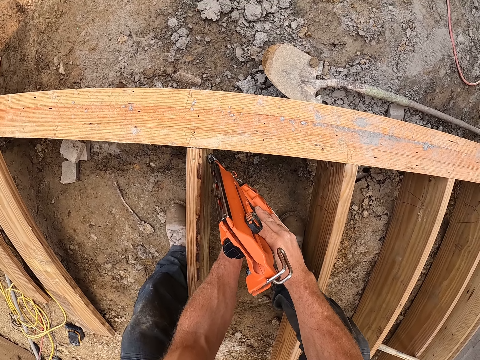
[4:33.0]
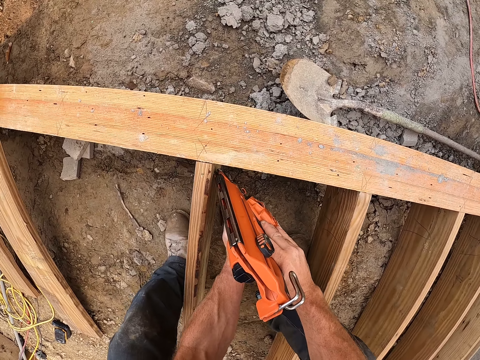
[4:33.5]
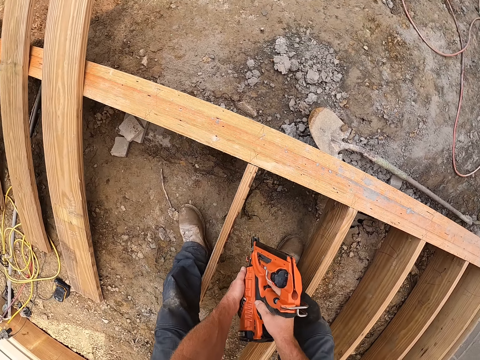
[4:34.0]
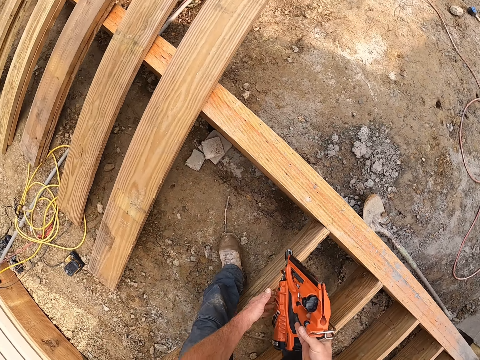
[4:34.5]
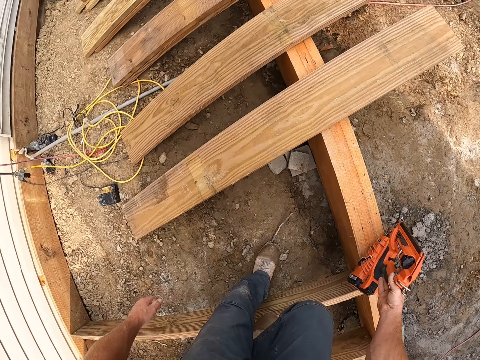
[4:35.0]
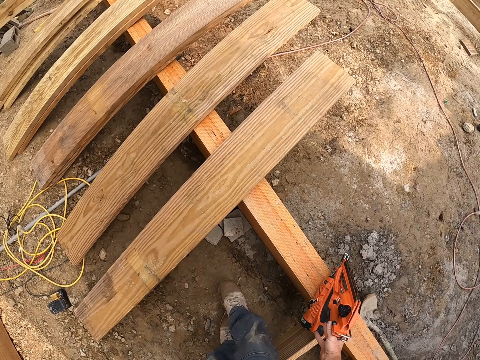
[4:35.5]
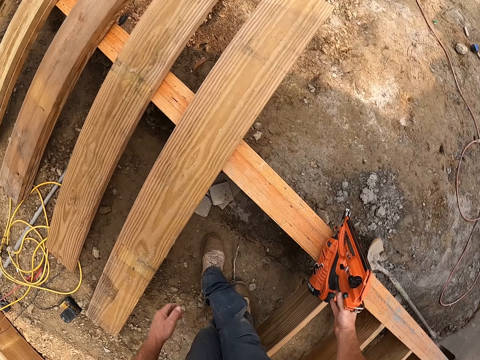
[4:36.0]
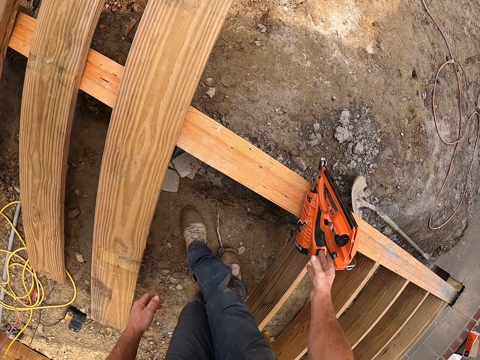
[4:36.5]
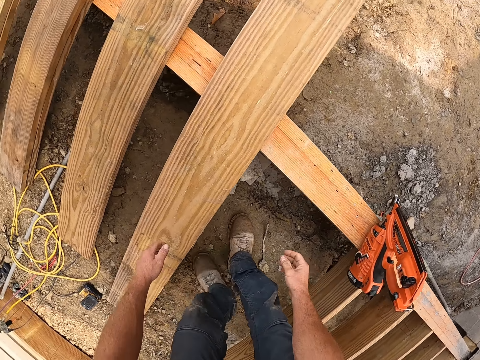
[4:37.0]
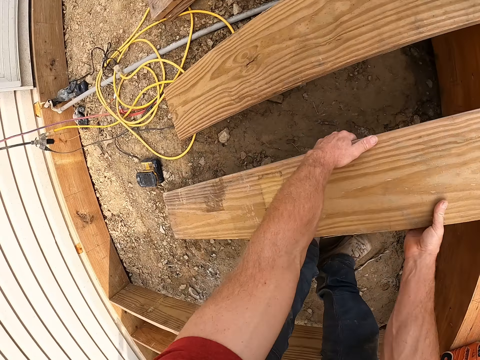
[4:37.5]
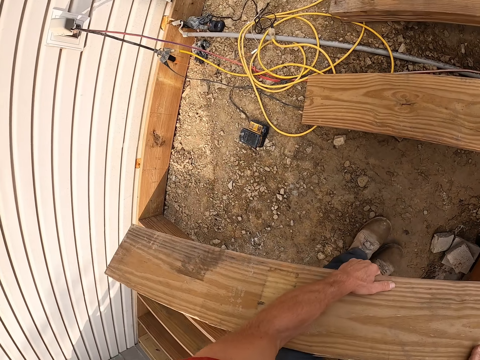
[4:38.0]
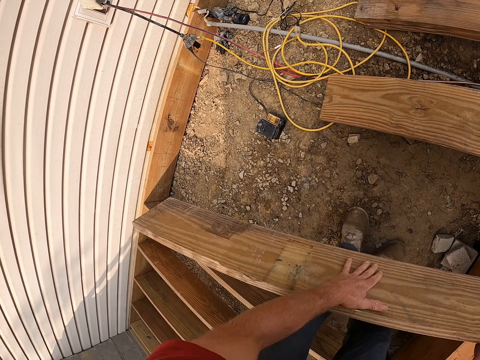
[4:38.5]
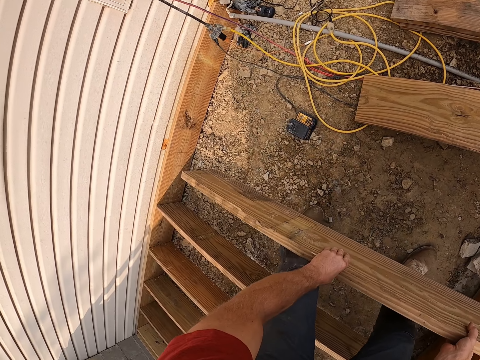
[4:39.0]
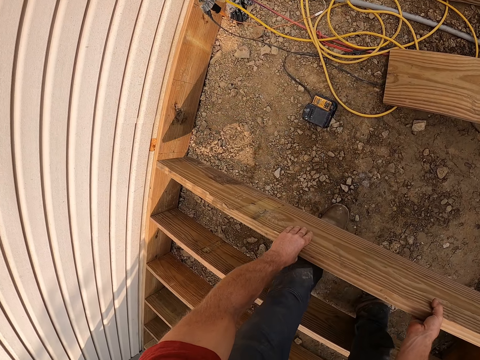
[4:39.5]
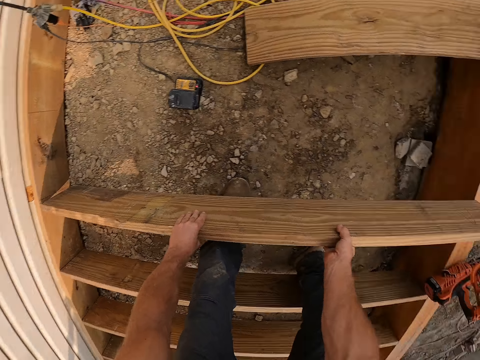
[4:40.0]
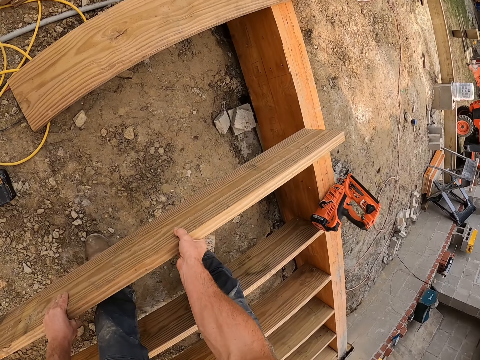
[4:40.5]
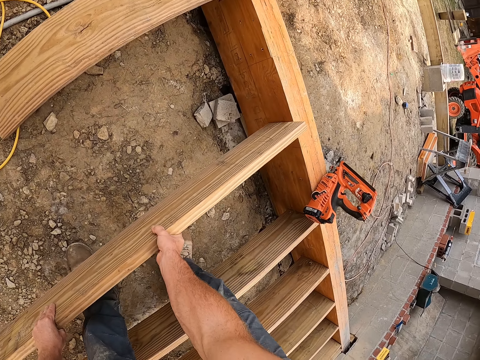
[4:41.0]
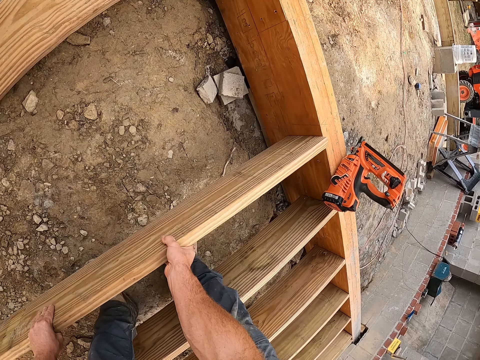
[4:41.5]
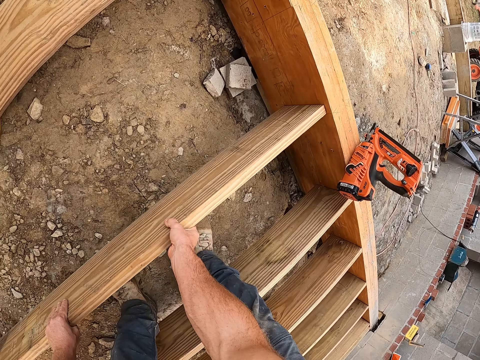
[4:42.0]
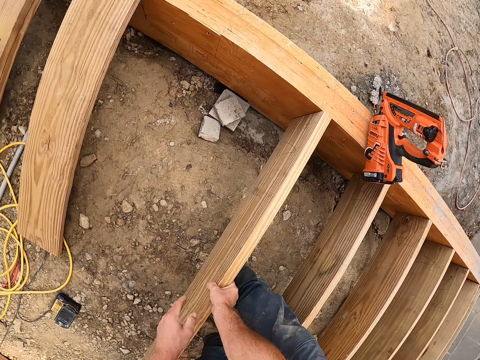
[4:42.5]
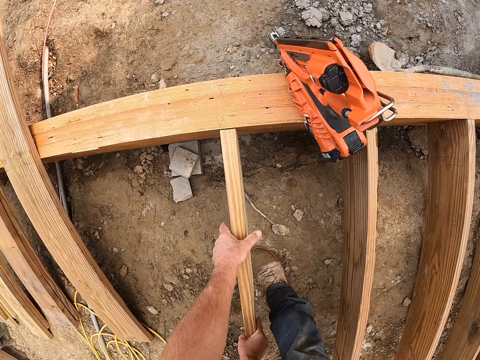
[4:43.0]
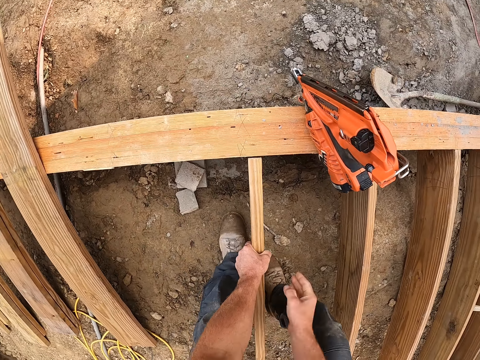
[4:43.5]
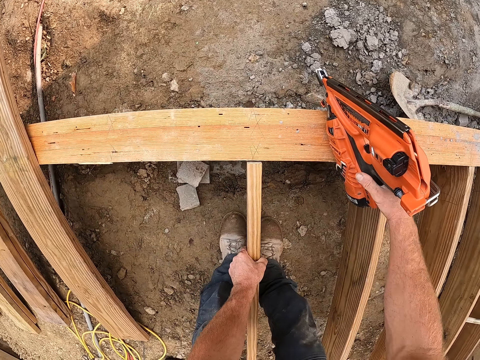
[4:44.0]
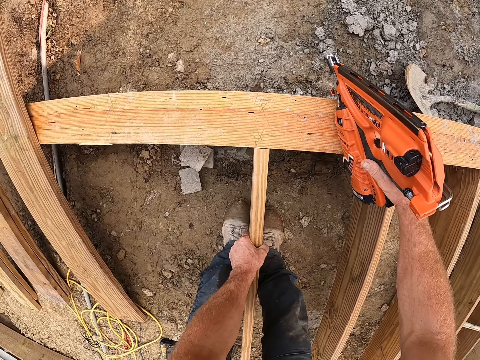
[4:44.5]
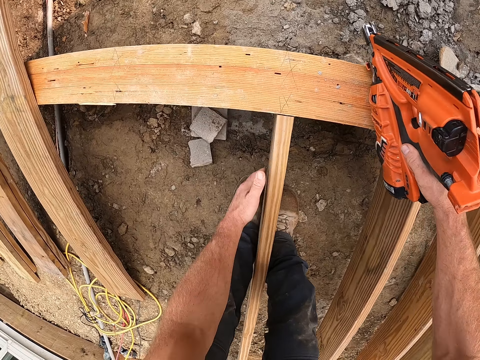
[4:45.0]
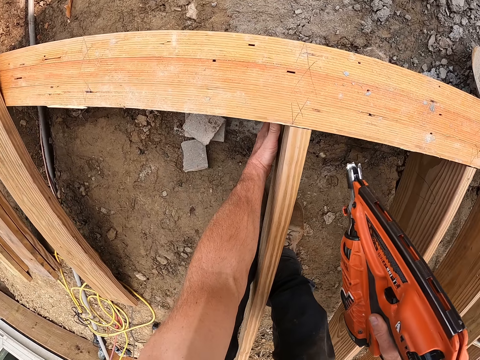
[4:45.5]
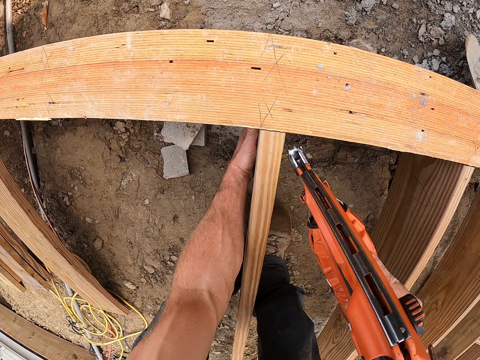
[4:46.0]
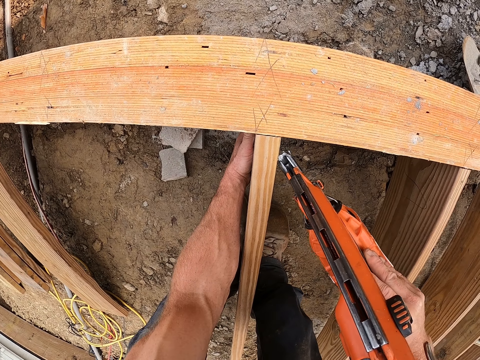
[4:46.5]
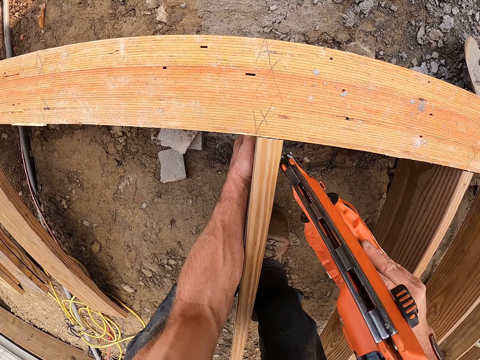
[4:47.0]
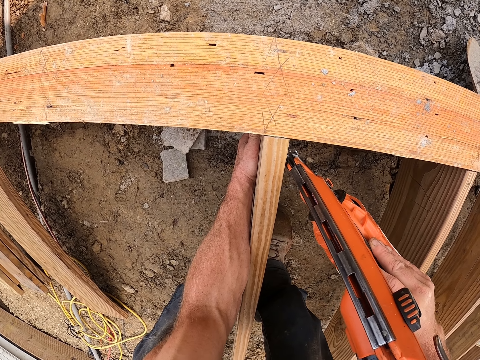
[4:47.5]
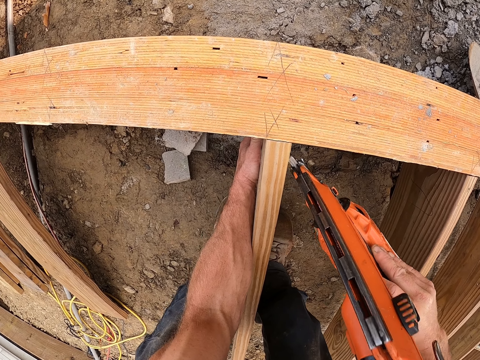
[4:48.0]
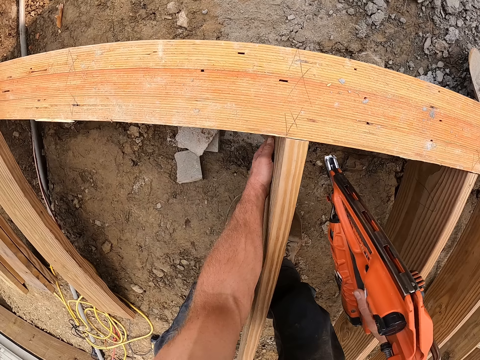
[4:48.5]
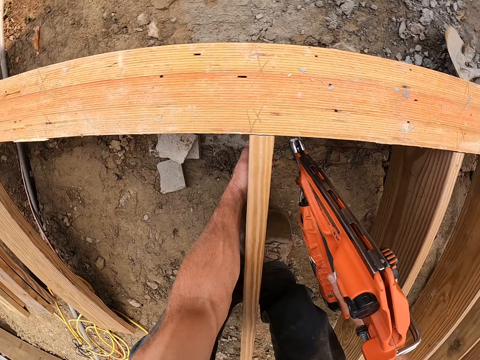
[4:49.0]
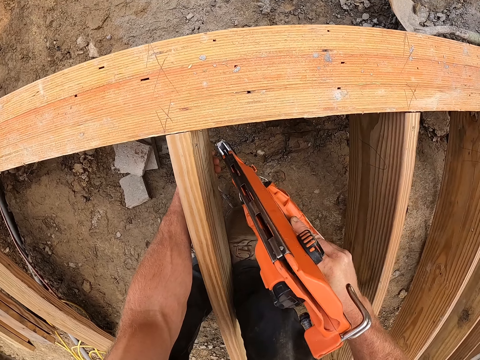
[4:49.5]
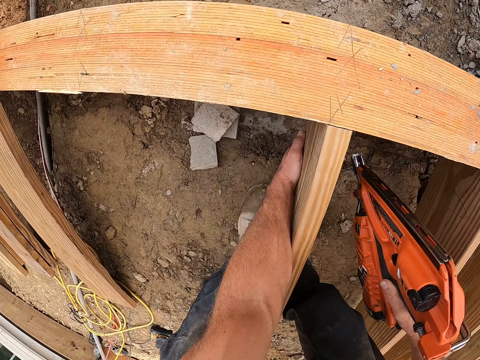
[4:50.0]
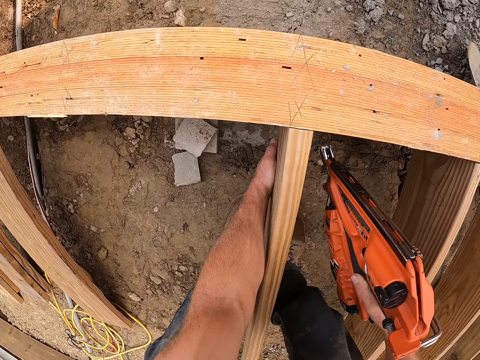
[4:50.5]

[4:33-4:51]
The camera wearer drops the drill machine or nail gun on the wooden frame. They take a piece of wood. They place the wooden plank between the wooden frame. They place the wooden plank between the wooden frame again. They pick up the drill machine from the wooden frame. They nail one side of the wood with the nail gun.

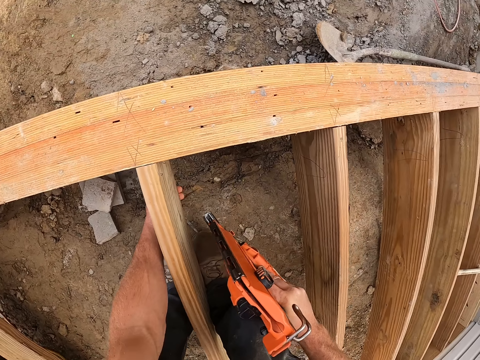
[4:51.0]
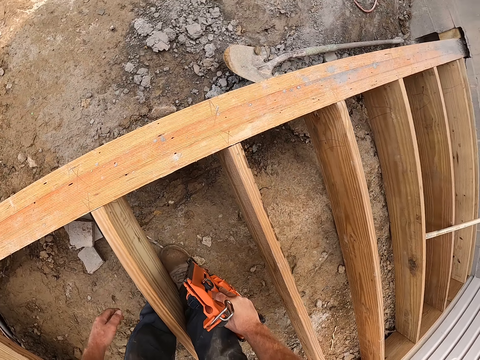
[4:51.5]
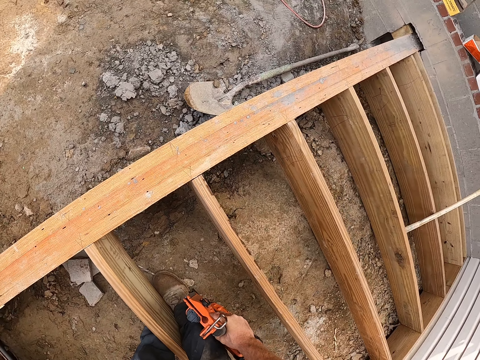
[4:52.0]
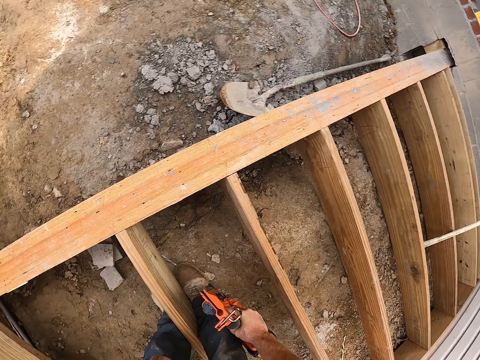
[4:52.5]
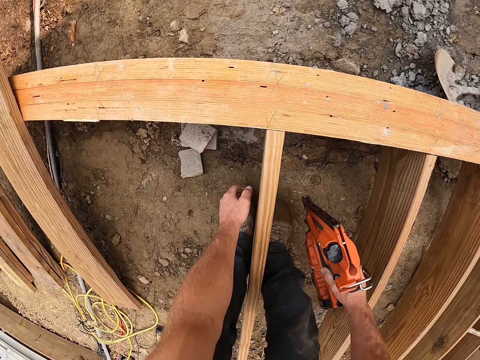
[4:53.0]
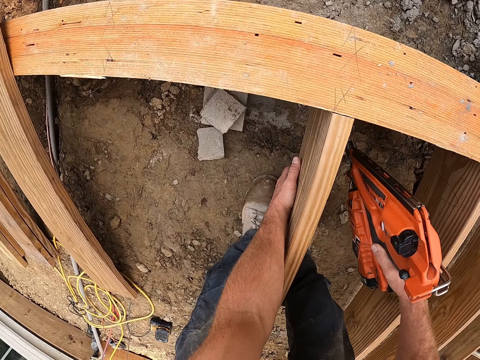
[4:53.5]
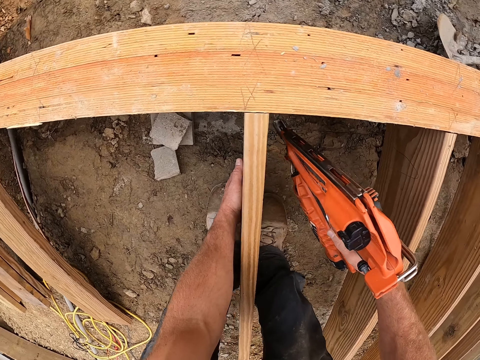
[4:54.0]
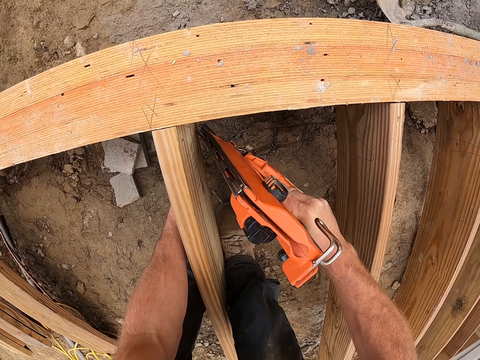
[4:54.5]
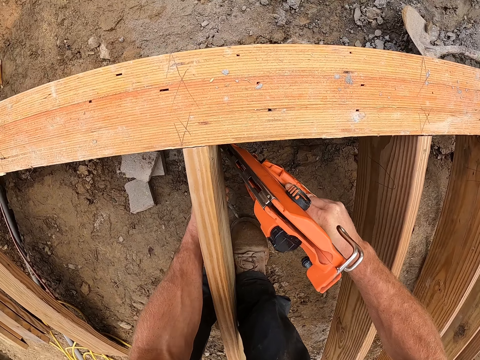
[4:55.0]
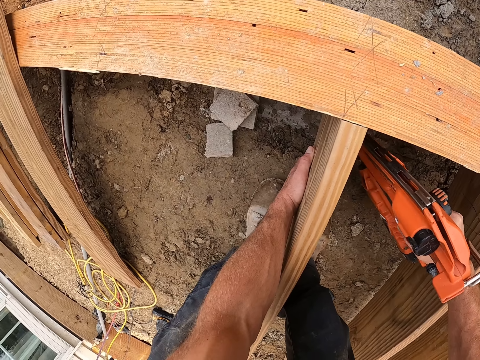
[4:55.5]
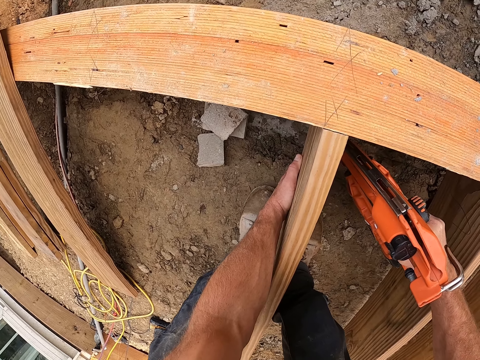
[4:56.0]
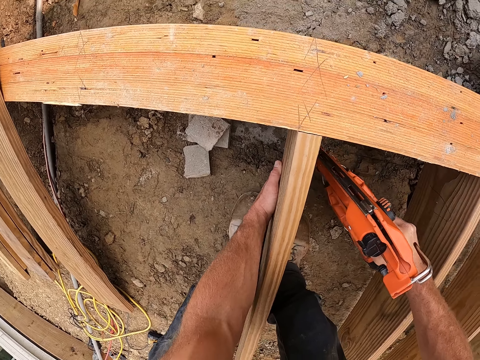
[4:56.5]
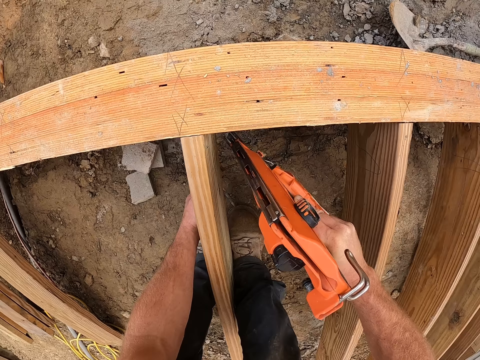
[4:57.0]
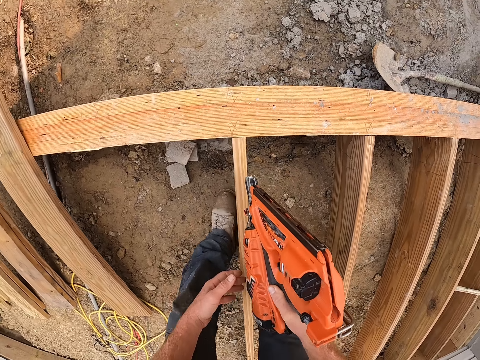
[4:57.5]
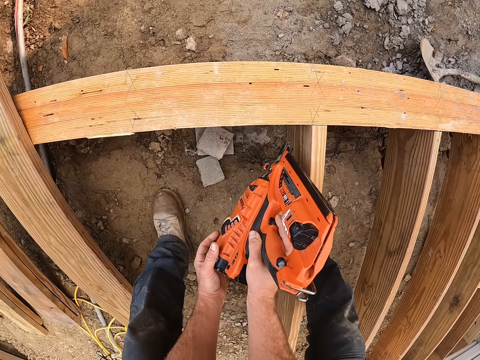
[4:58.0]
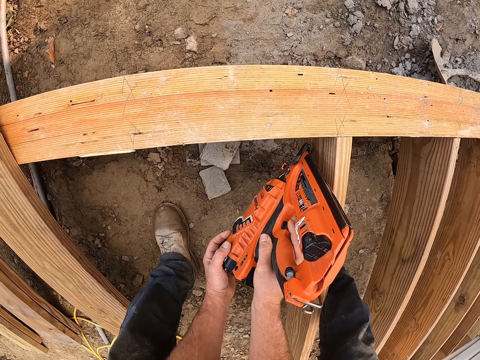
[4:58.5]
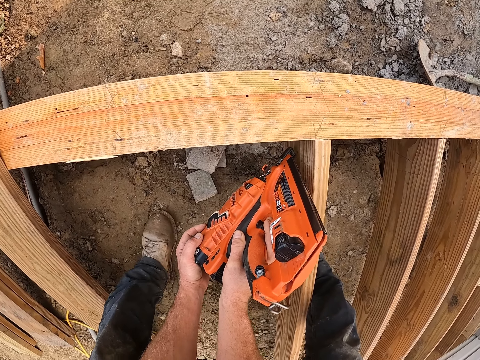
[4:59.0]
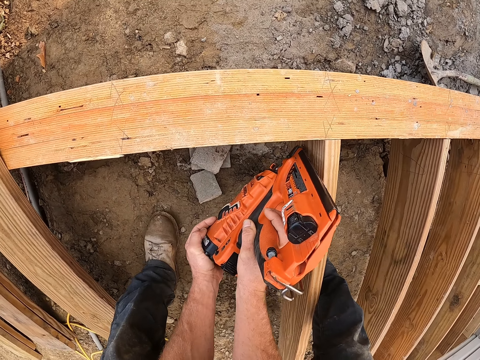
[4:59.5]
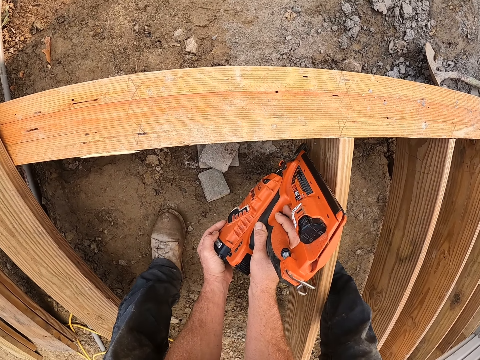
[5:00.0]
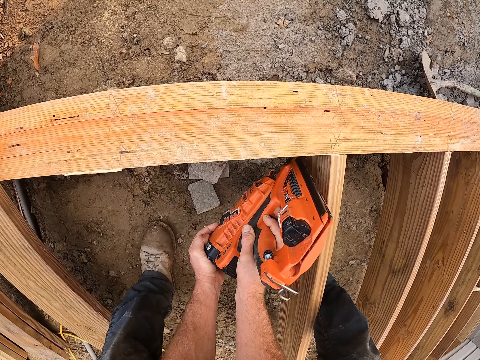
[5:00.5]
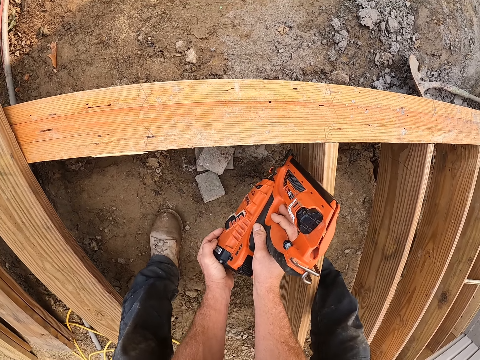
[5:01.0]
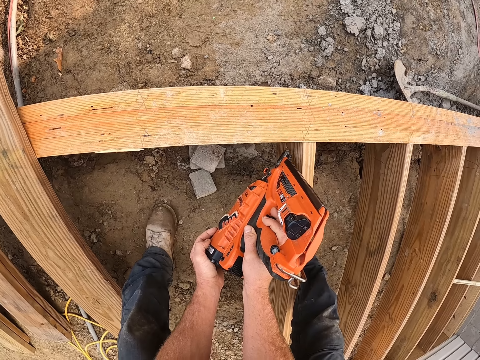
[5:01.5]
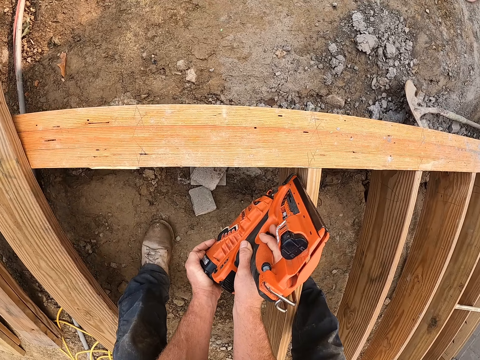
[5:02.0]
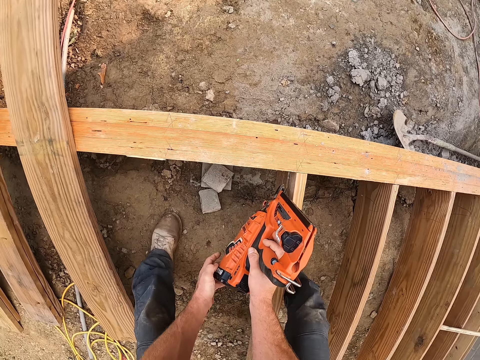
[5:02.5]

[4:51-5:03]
The camera wearer nails the wood with the nail gun again.
